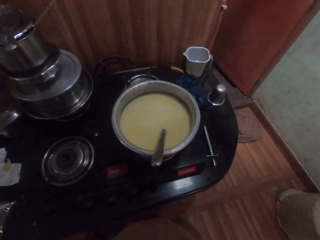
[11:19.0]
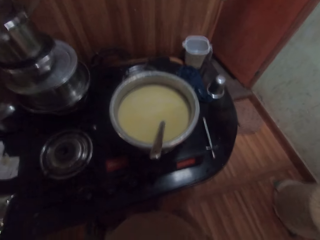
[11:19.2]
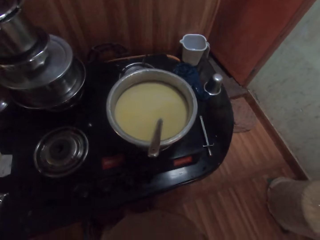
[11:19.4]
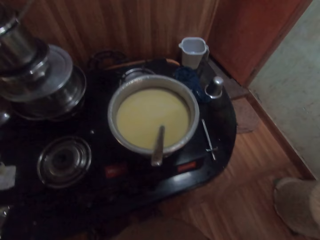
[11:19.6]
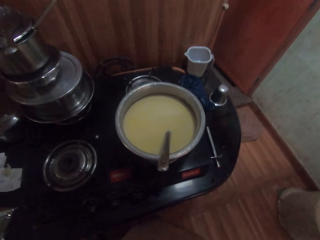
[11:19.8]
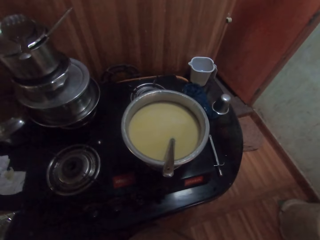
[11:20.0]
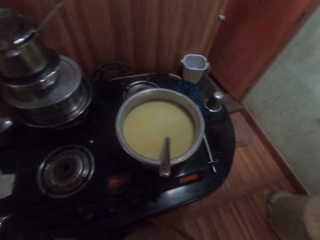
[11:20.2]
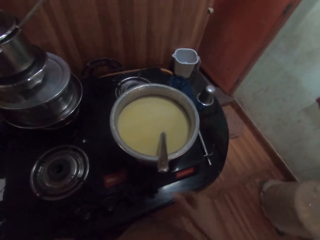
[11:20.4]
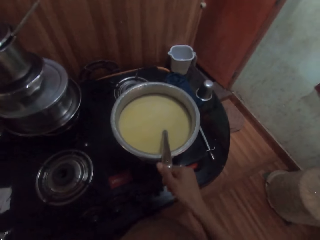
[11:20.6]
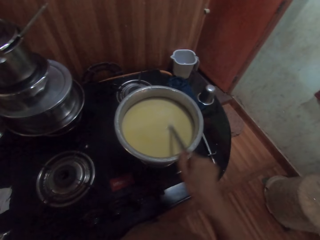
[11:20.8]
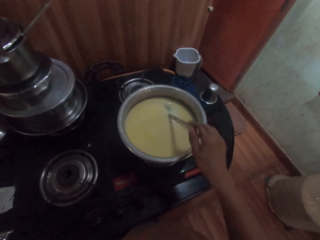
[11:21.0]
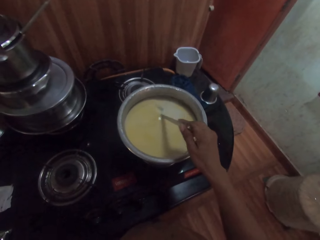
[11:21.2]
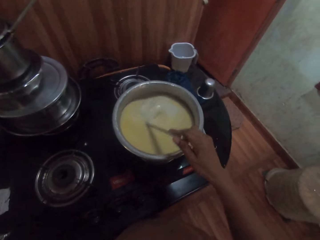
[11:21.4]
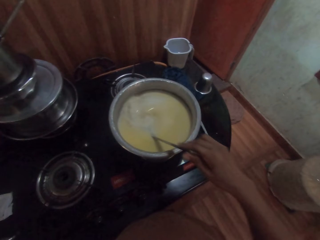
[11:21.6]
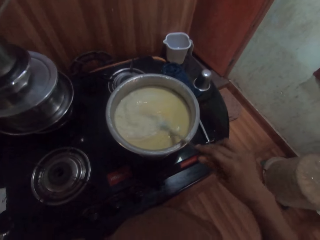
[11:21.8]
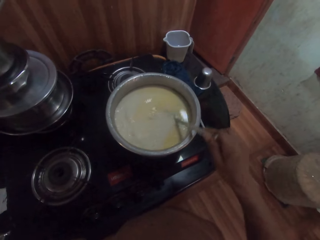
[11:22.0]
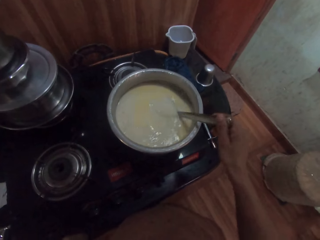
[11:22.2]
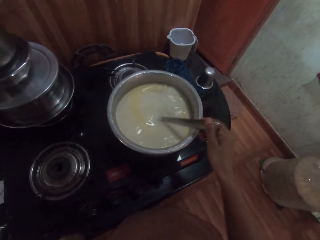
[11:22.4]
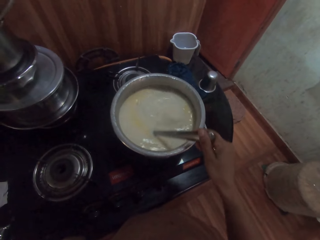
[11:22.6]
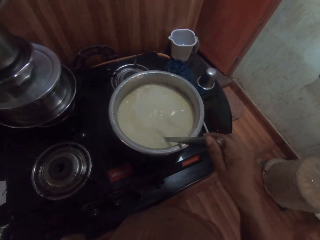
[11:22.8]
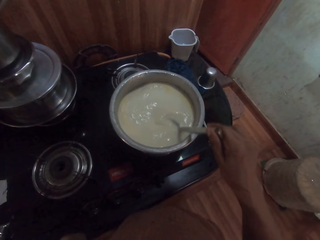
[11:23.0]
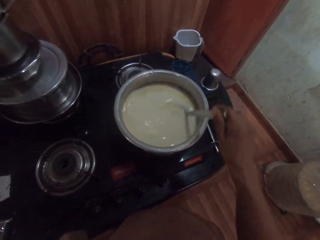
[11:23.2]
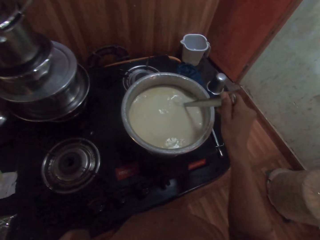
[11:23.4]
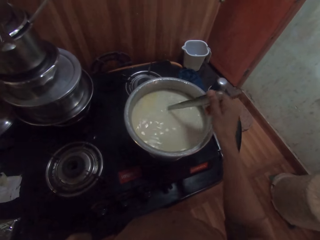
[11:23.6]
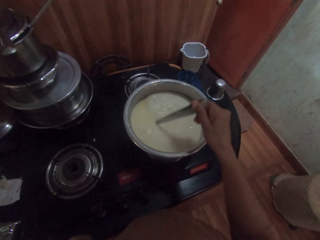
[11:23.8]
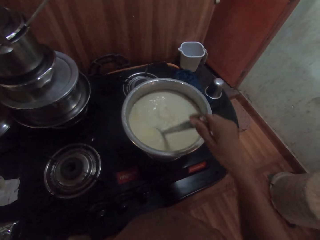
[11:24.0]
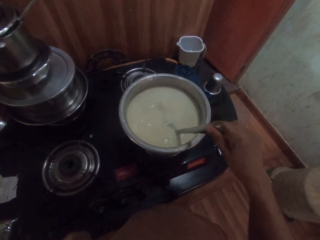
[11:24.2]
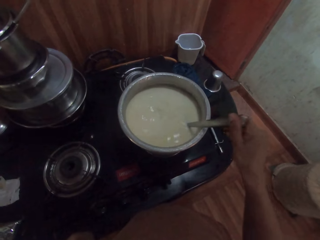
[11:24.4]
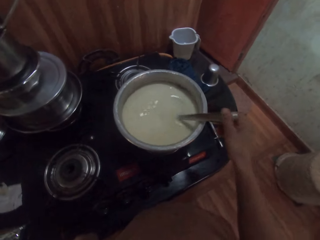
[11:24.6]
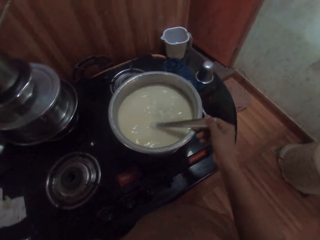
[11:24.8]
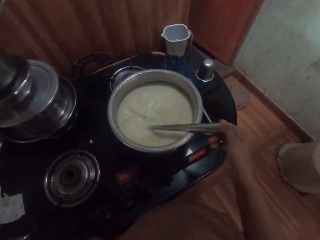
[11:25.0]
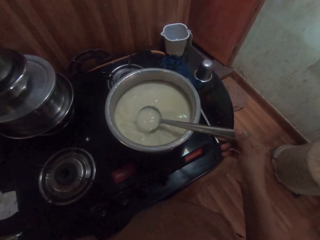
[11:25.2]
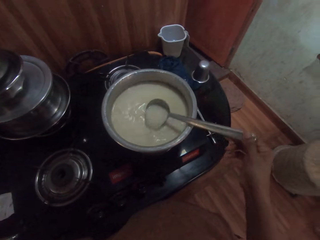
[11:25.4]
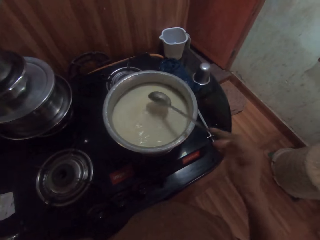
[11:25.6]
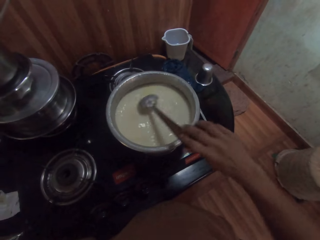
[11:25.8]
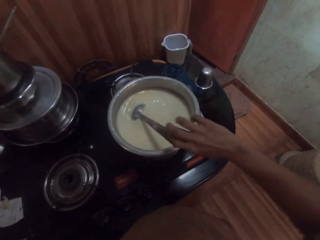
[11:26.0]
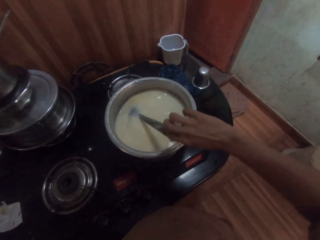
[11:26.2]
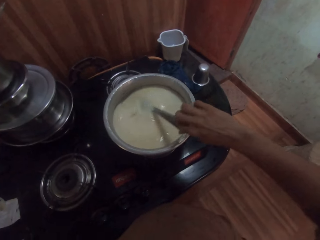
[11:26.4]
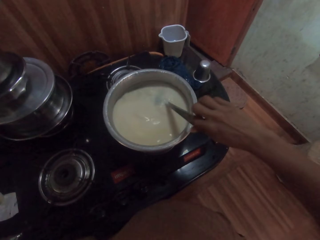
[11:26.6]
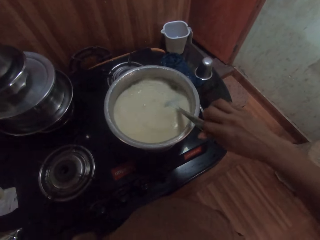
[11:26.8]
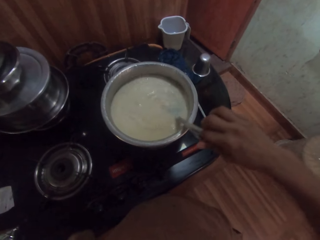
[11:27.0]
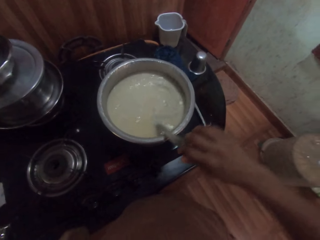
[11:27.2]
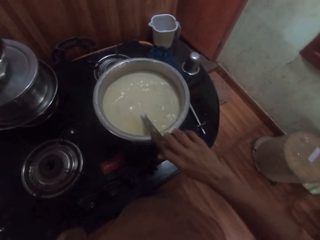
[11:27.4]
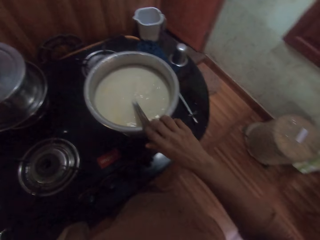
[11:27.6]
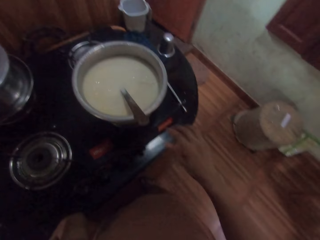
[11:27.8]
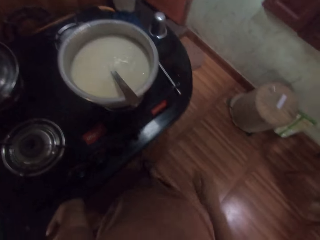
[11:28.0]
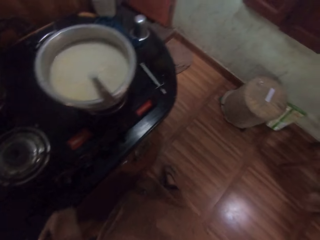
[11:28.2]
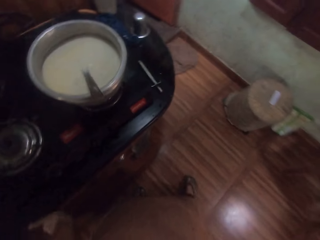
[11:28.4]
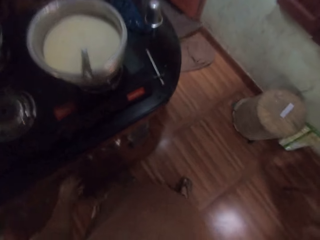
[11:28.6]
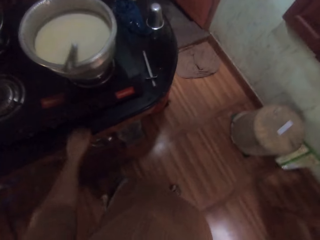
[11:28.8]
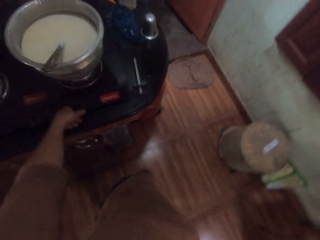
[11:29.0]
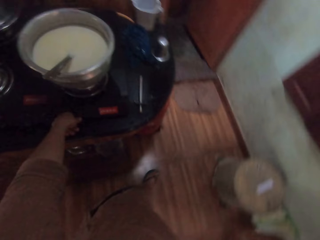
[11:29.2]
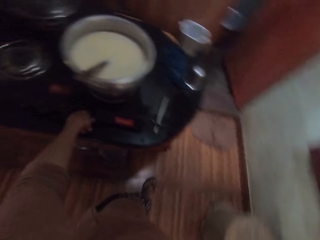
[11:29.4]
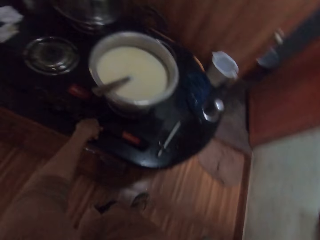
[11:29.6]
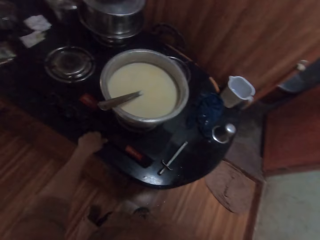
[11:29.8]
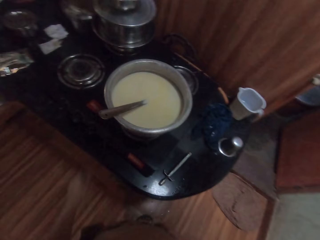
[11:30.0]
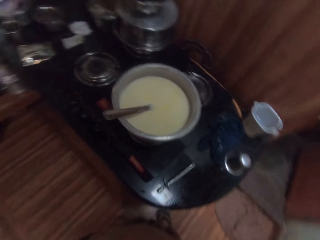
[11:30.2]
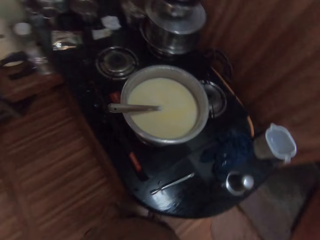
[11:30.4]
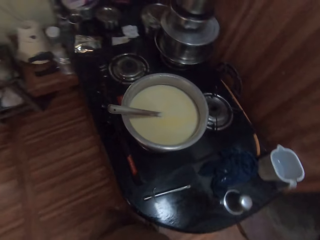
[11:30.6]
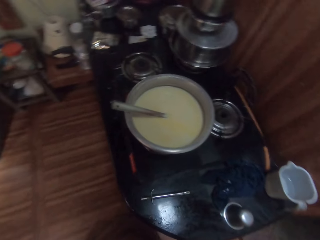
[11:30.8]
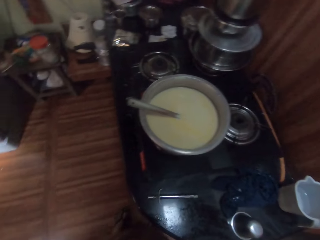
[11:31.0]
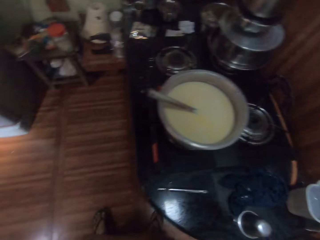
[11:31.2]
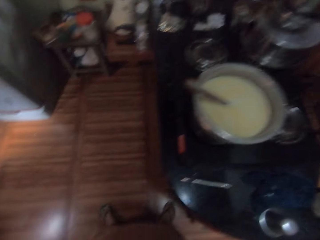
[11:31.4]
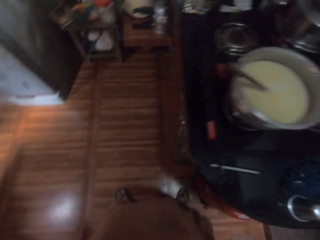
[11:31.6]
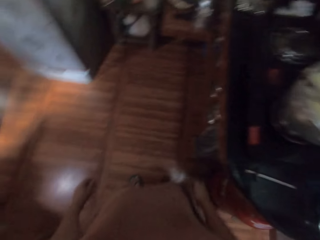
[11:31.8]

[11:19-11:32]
The camera wearer drops her hand. She holds the spoon with her right hand. She stirs tea in the bowl with the spoon in her right hand. She turns the knob on the gas cooker with her left hand. She places her hand on the cooker surface and removes her hand from the cooker's surface.

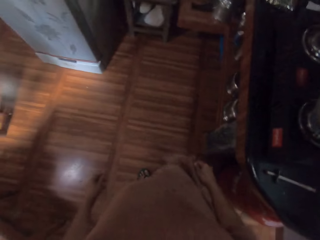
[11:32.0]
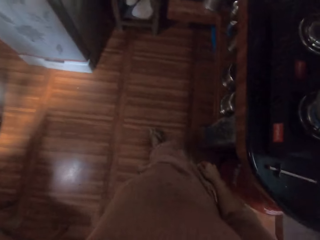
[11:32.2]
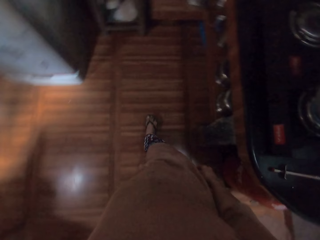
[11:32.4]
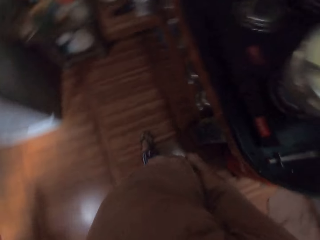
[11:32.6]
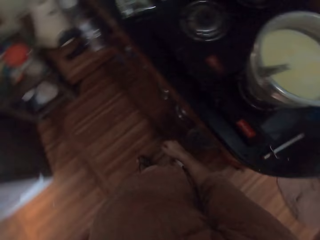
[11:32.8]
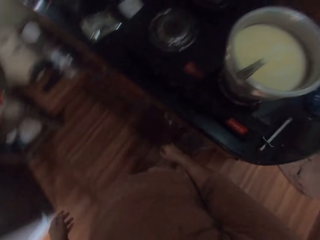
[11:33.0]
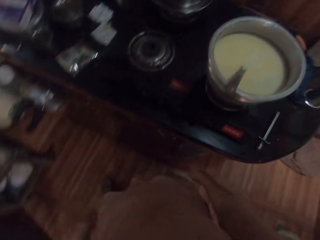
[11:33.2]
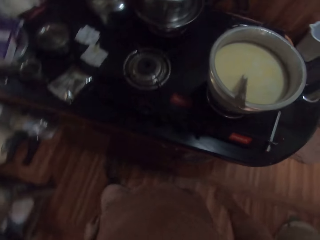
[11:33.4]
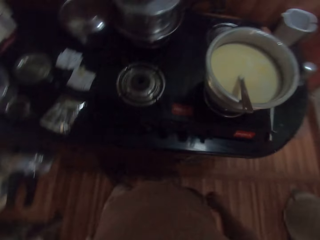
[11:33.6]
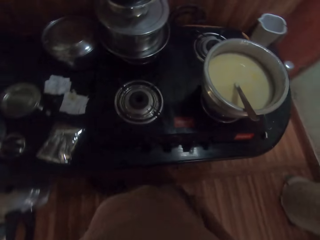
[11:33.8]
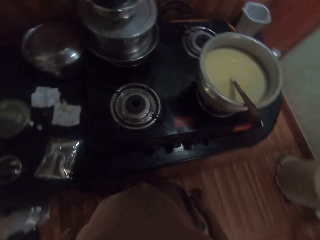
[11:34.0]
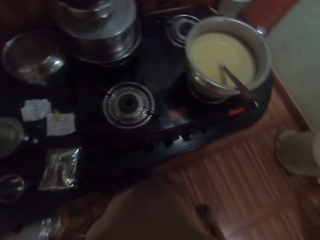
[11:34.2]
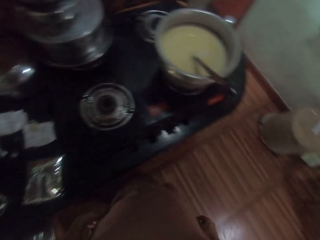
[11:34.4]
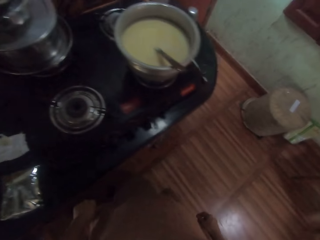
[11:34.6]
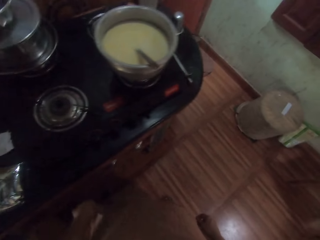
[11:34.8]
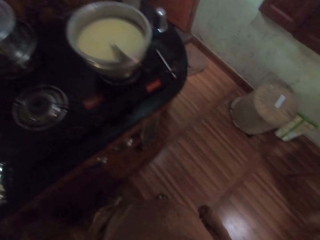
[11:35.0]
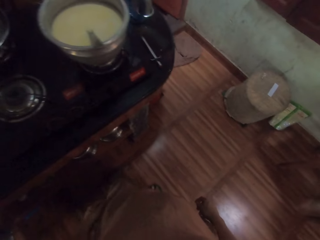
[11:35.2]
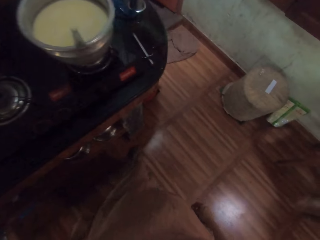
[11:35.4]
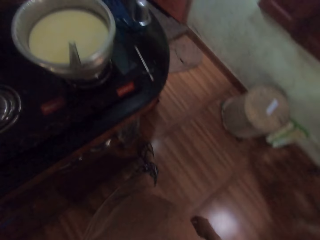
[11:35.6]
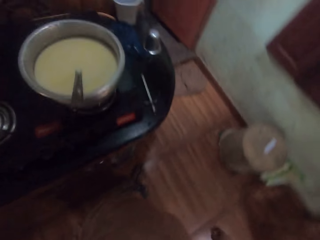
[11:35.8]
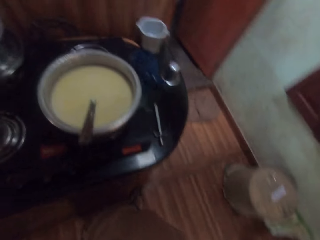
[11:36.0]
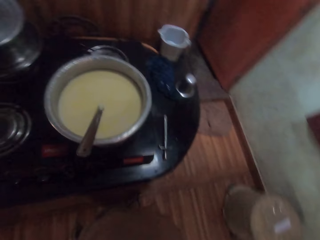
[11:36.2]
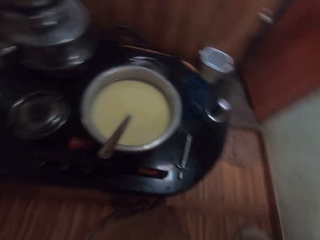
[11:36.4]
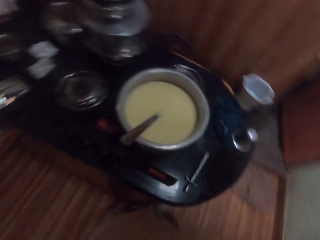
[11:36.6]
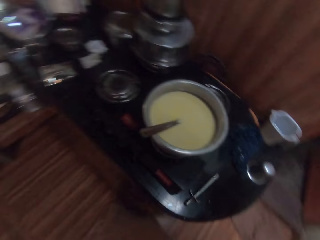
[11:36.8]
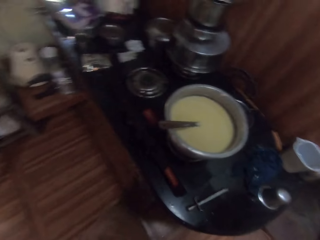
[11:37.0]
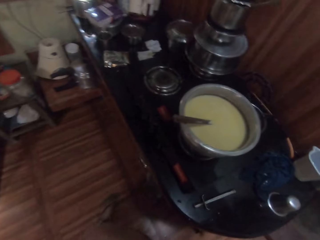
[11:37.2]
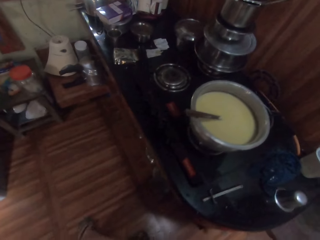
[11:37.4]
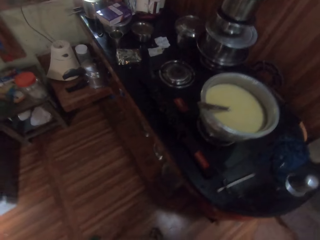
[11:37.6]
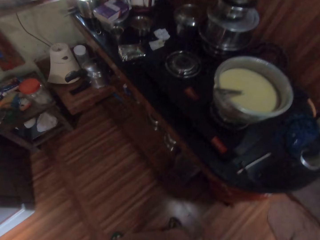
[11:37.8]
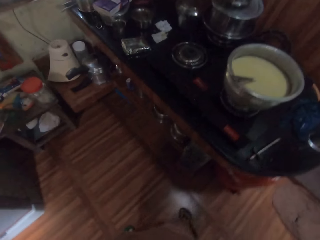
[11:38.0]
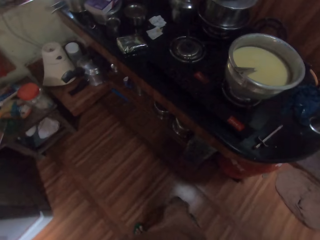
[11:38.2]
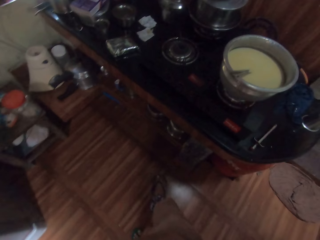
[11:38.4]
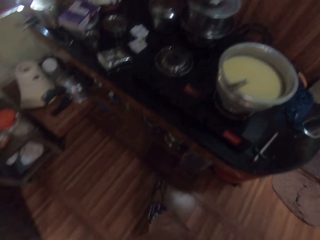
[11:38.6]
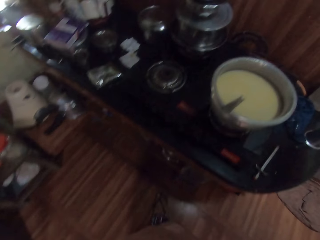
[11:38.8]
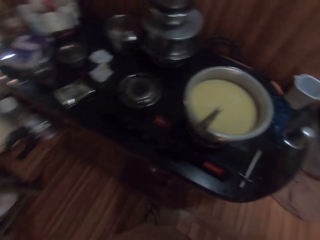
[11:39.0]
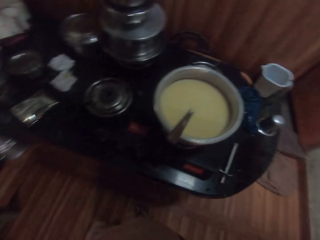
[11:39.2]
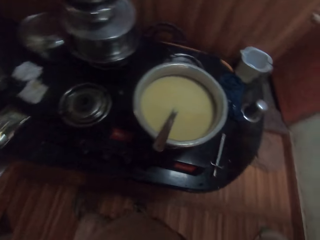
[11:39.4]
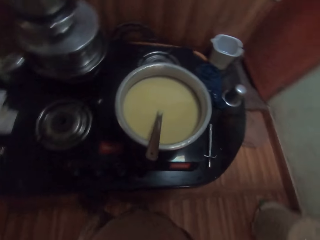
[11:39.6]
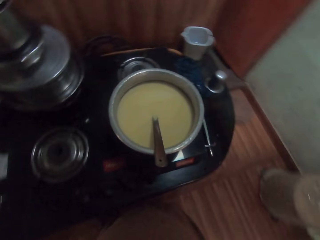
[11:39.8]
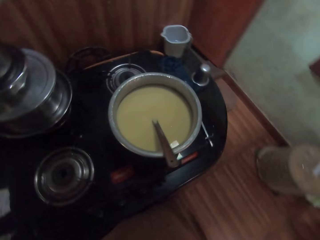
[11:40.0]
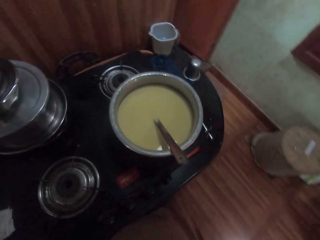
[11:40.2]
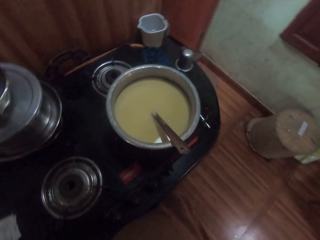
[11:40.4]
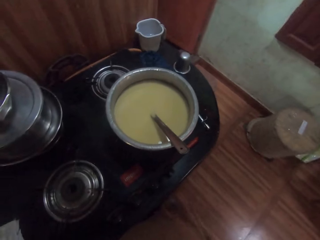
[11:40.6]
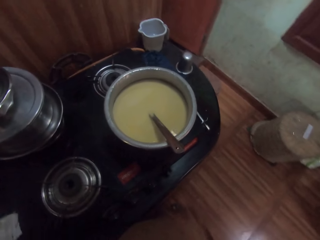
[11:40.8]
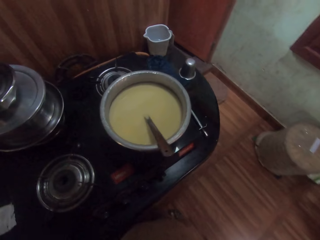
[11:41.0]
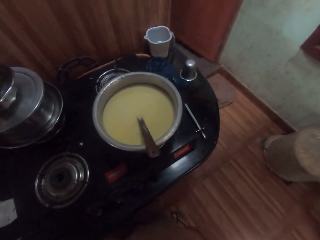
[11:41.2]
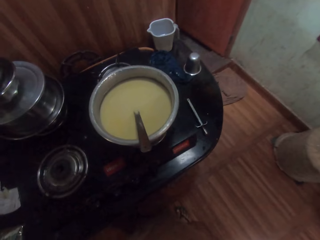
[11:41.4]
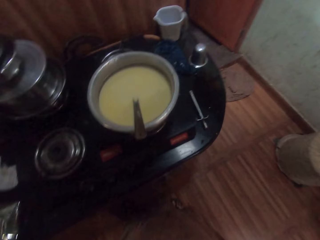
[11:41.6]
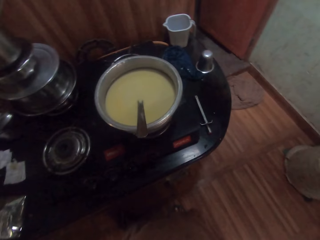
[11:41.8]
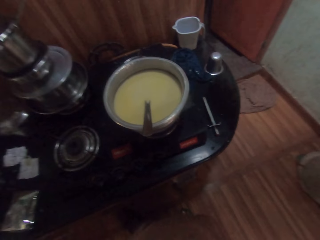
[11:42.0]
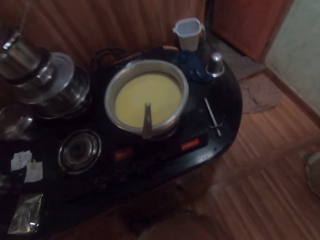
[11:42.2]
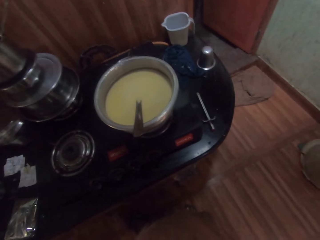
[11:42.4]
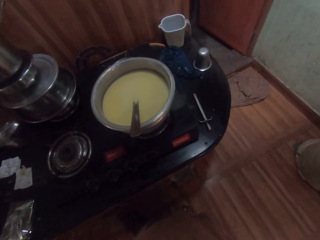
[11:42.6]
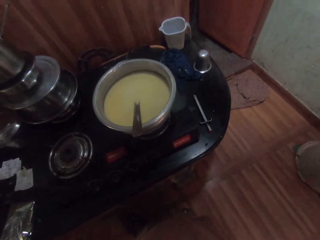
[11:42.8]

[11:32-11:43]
The camera wearer walks.
